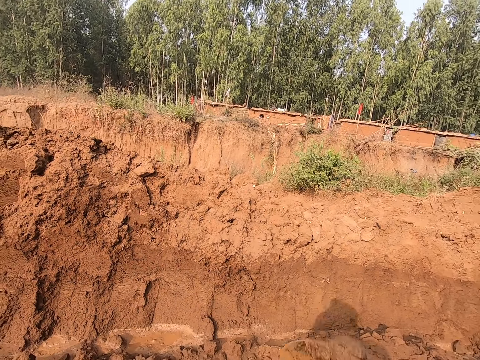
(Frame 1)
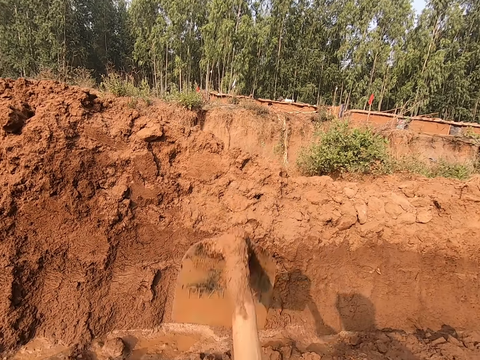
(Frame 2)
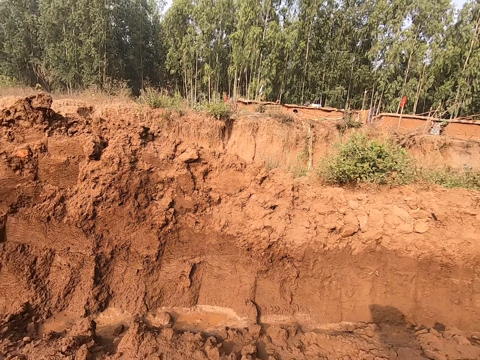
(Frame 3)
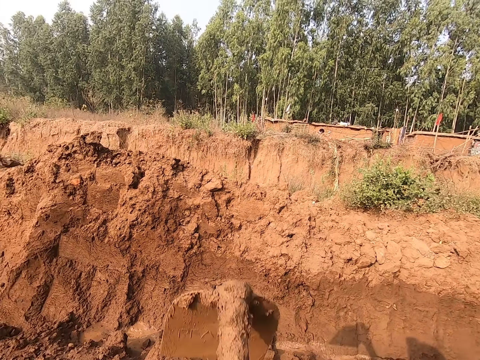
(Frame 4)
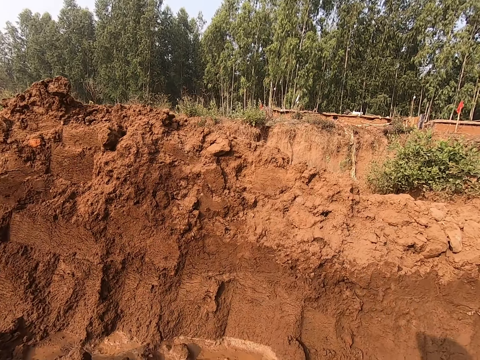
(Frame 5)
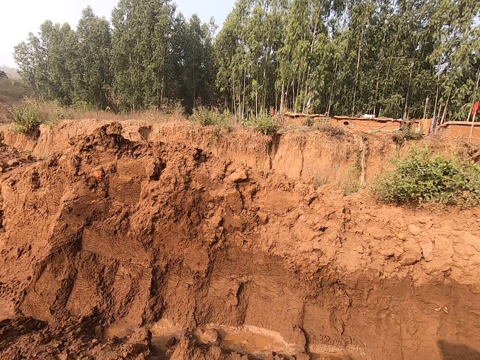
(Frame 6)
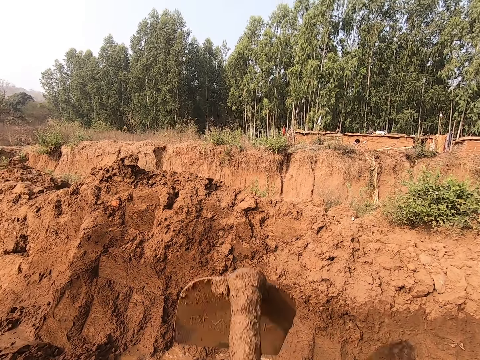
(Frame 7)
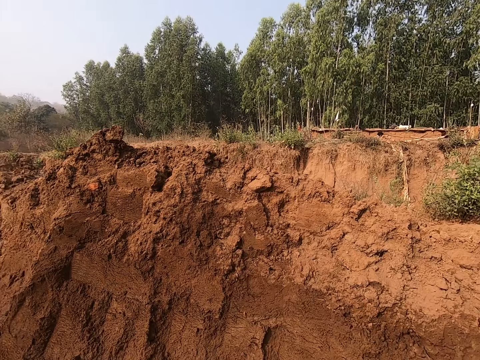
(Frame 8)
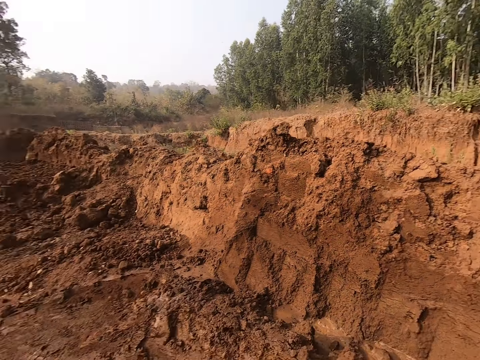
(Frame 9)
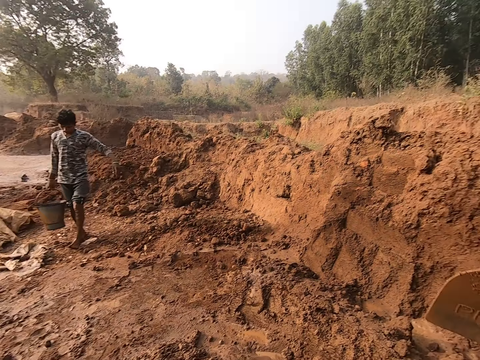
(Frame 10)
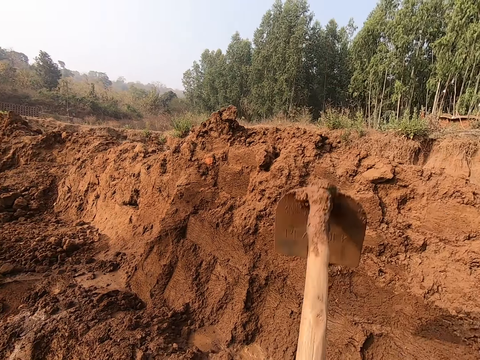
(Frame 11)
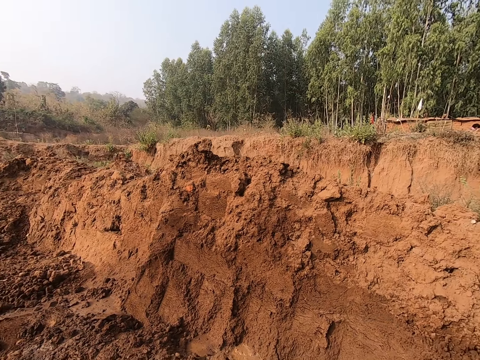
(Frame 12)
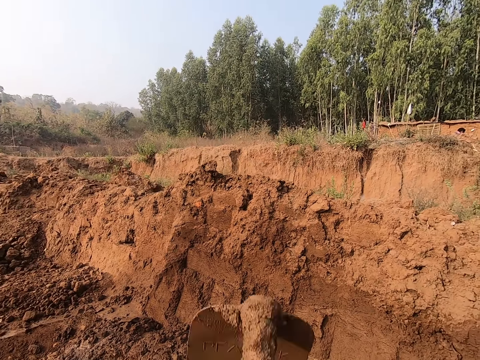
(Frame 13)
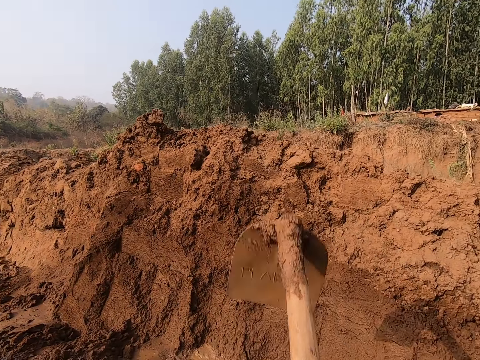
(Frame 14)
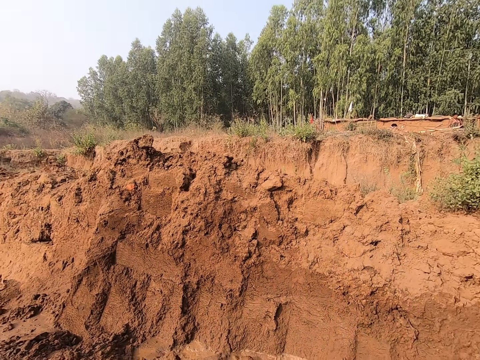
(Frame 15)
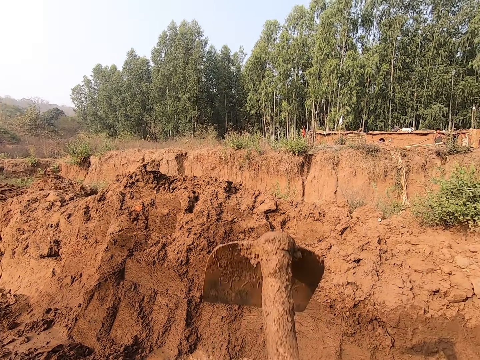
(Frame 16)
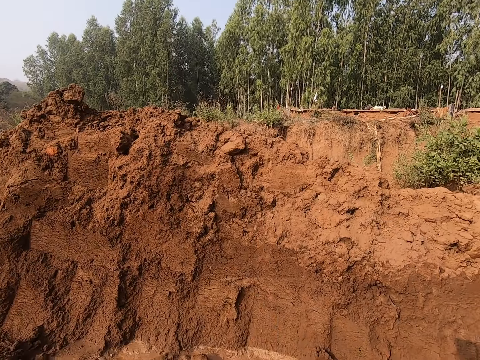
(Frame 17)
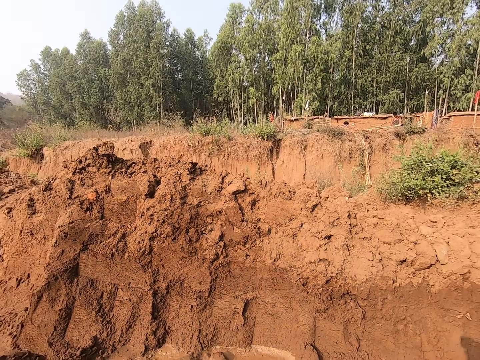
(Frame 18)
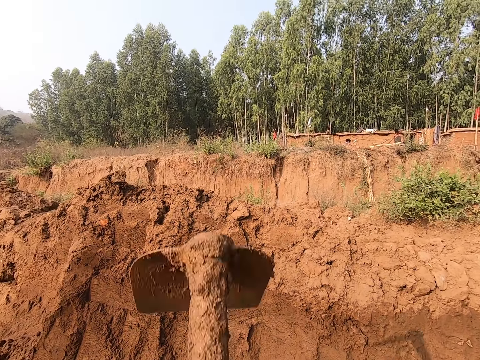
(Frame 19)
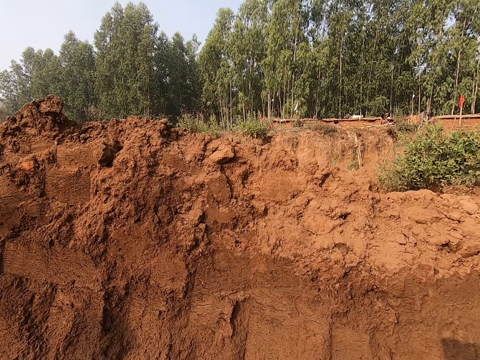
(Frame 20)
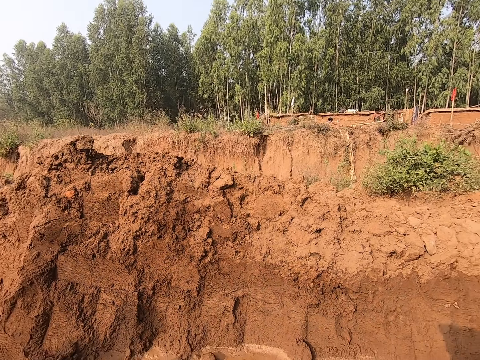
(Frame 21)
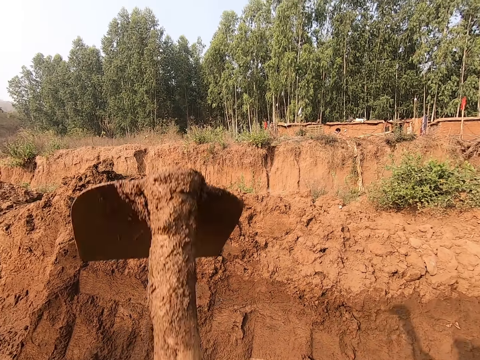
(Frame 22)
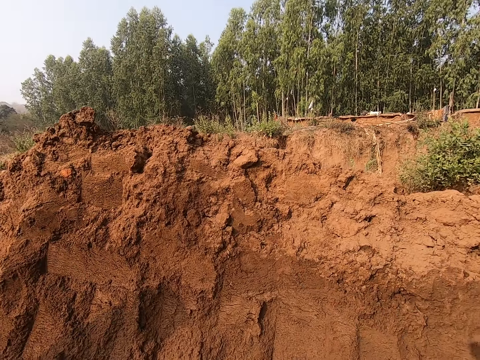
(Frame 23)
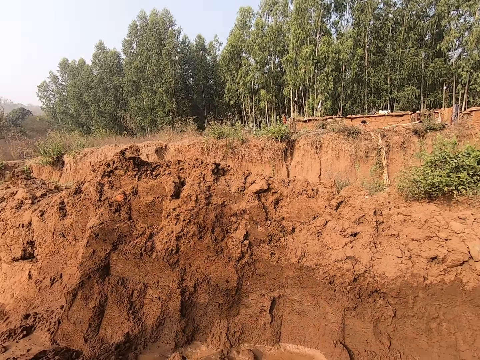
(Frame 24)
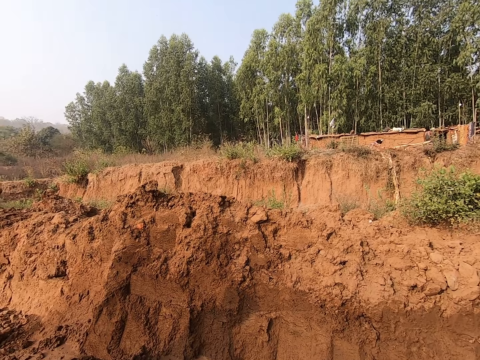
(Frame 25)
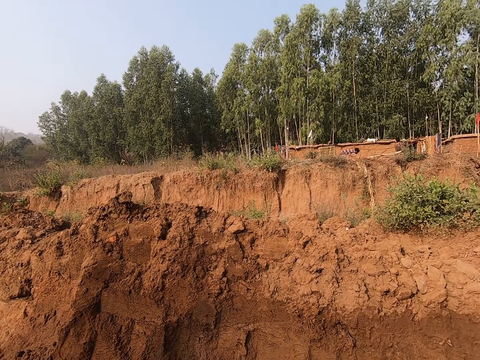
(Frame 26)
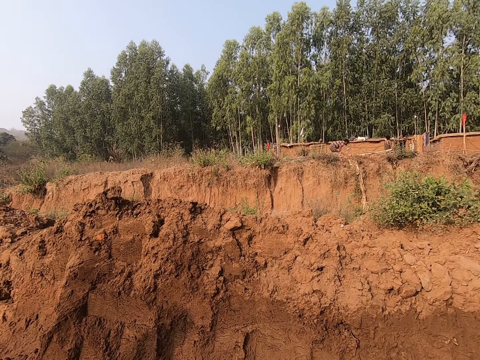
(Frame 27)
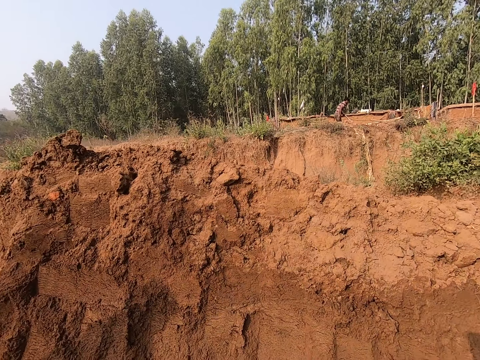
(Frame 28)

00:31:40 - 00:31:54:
The camera wearer digs.

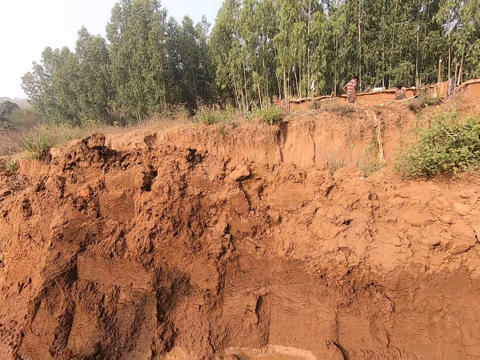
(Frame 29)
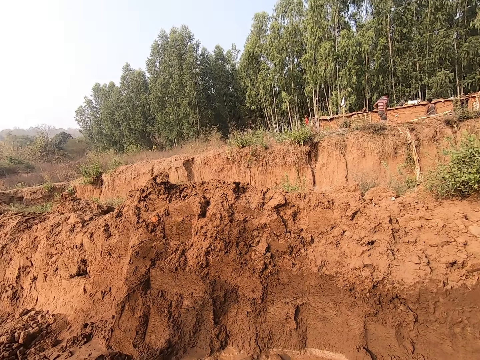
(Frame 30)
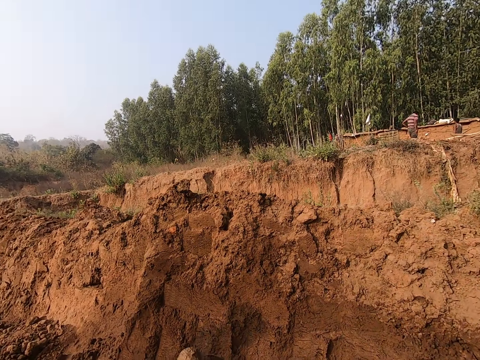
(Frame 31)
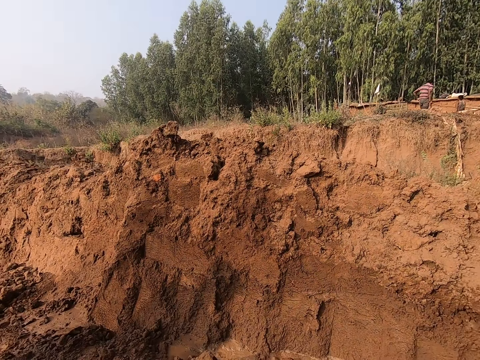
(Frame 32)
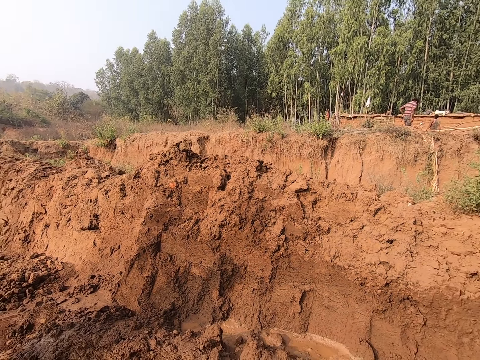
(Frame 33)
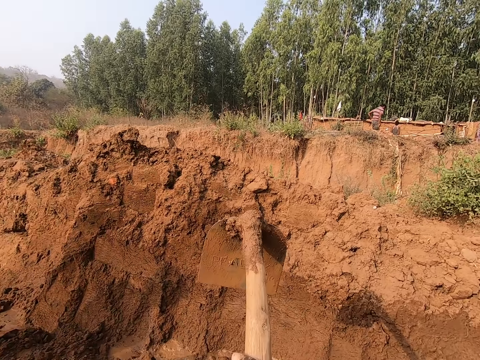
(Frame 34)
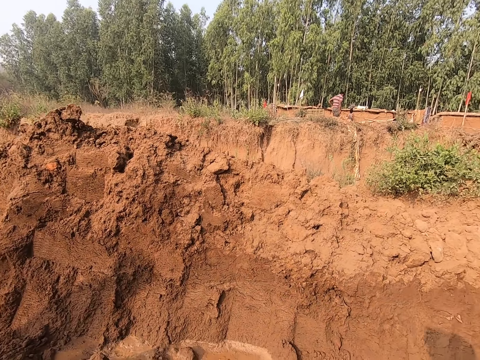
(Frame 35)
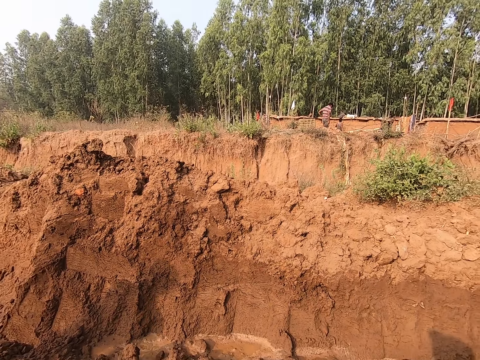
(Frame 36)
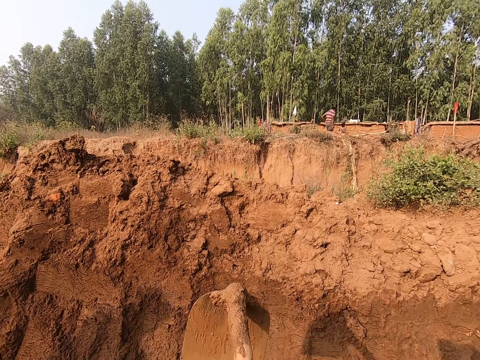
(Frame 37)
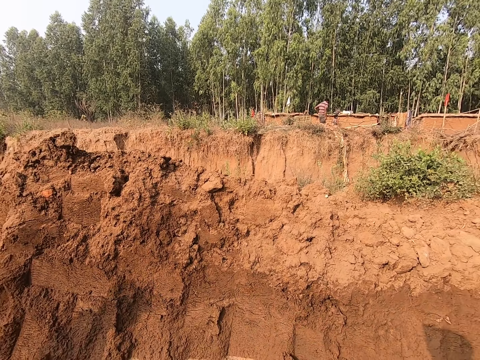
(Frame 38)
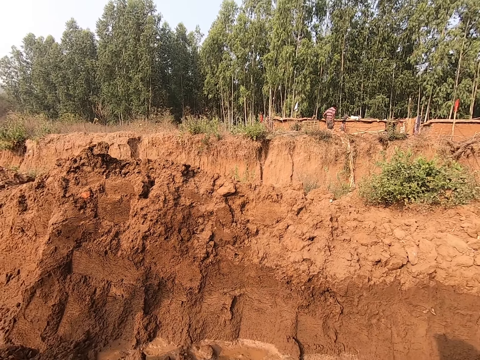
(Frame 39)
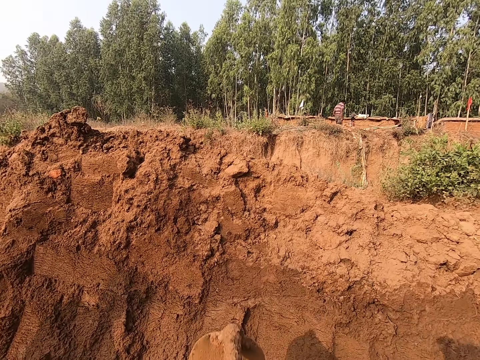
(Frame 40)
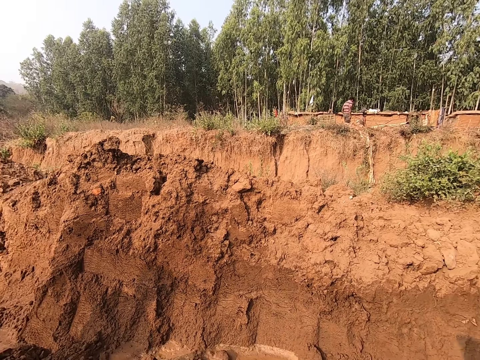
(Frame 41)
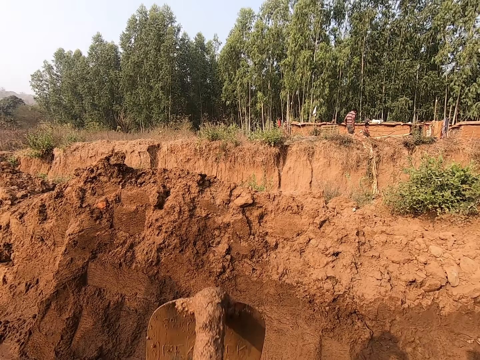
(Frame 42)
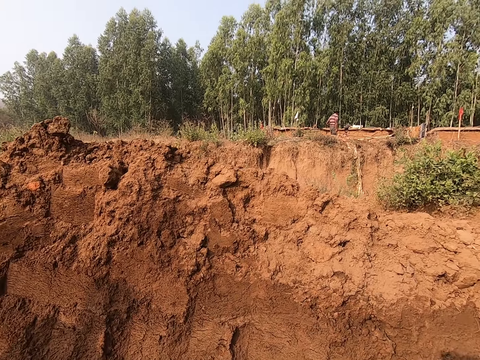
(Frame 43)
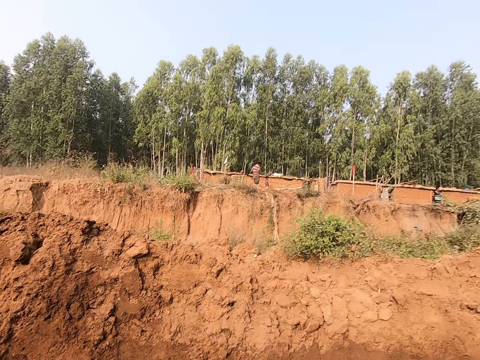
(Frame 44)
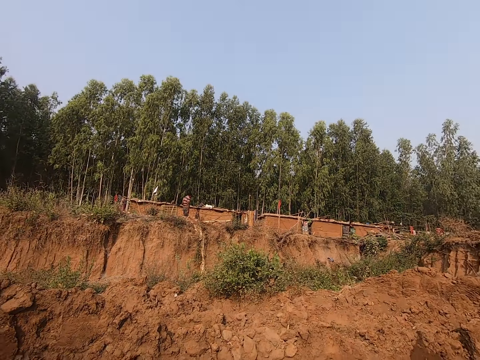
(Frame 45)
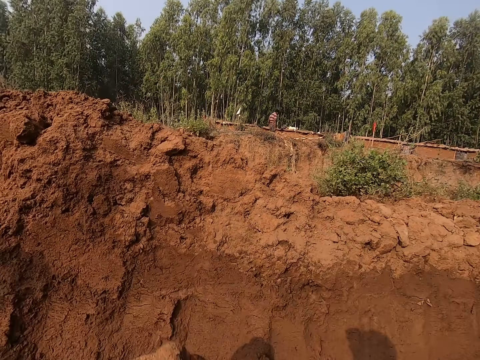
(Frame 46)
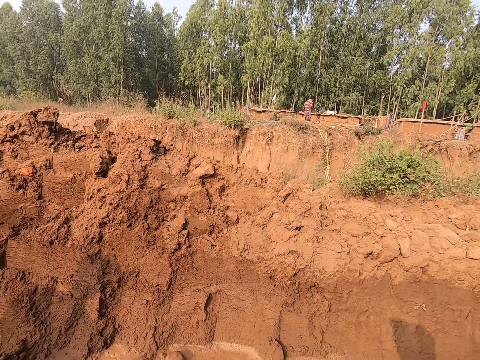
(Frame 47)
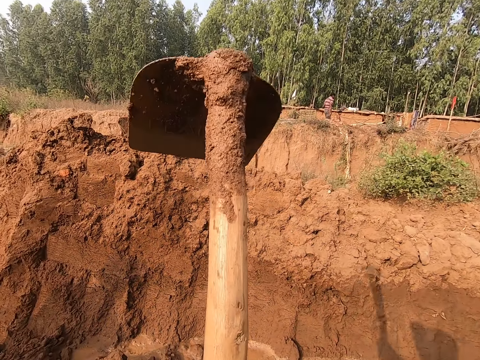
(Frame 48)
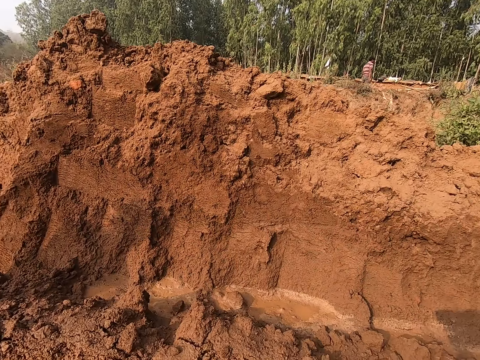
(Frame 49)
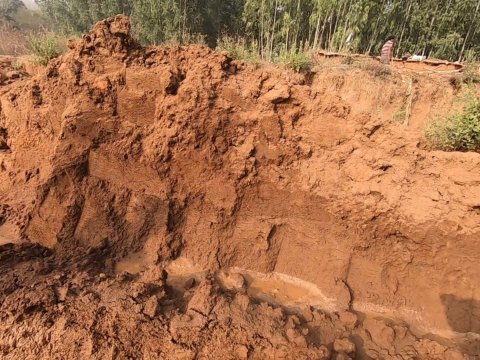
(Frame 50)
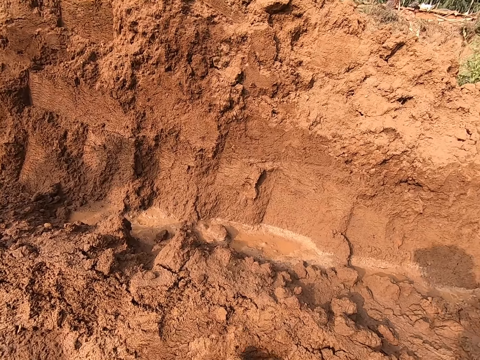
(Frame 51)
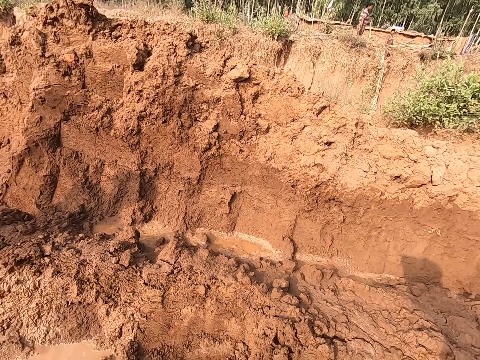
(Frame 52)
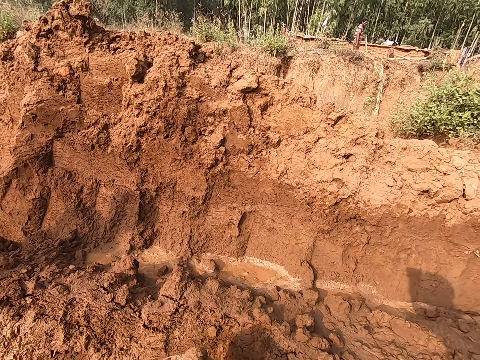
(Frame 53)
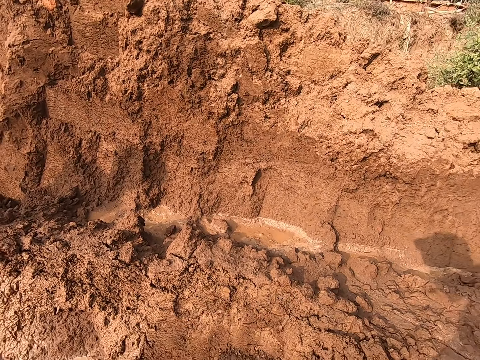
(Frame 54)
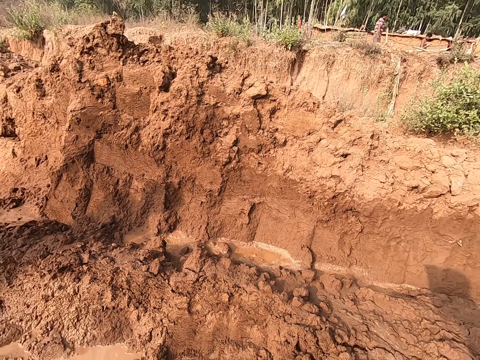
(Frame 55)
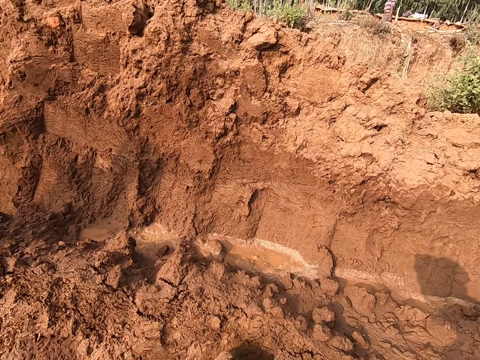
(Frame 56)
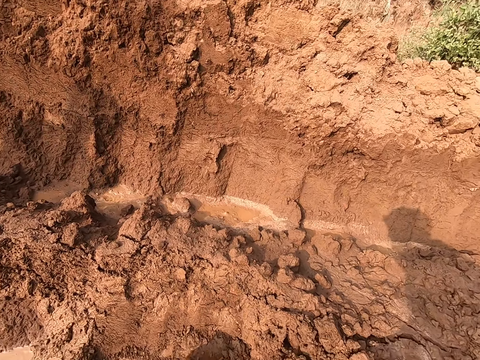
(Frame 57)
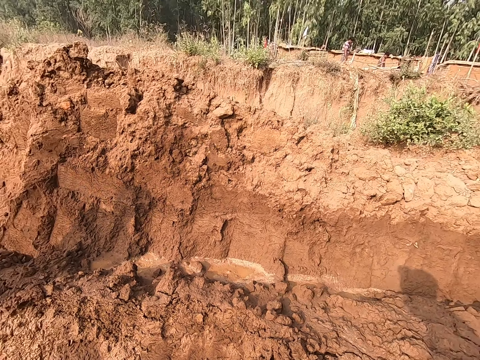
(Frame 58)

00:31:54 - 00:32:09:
The camera wearer interacts with the man. They collect soil.
